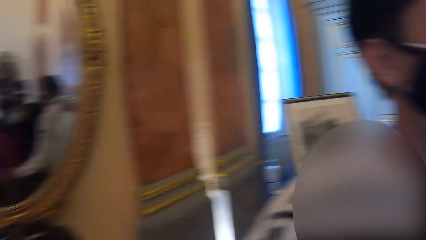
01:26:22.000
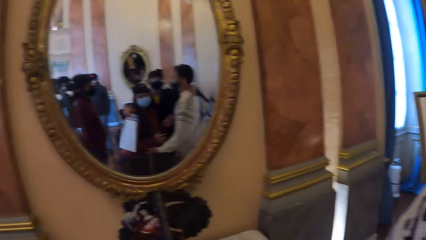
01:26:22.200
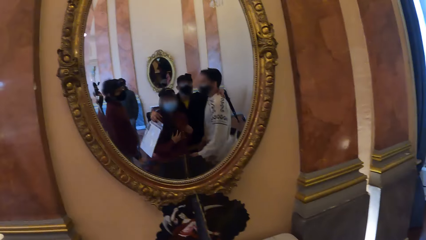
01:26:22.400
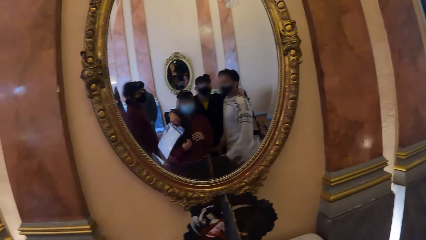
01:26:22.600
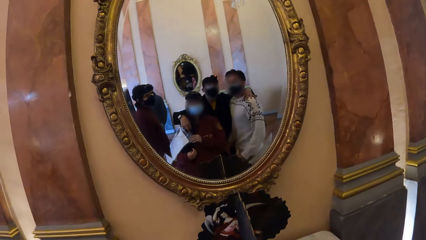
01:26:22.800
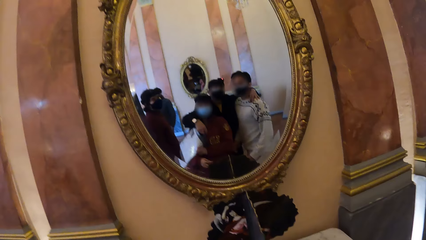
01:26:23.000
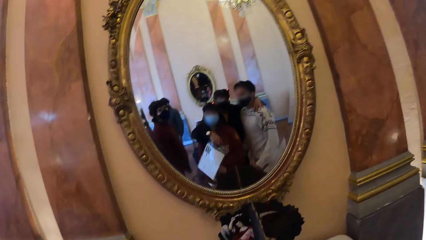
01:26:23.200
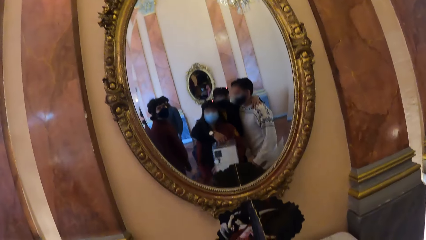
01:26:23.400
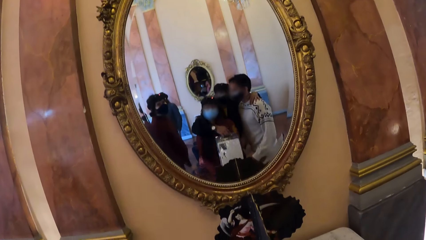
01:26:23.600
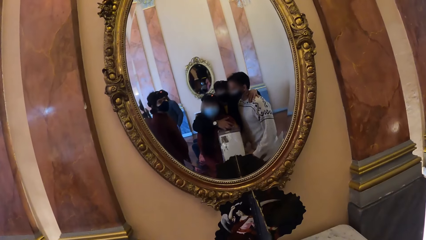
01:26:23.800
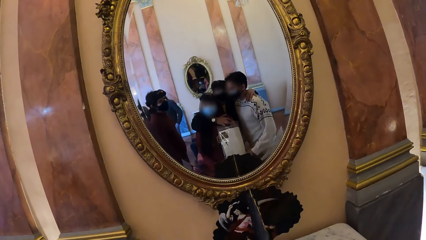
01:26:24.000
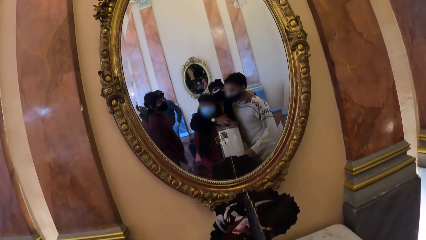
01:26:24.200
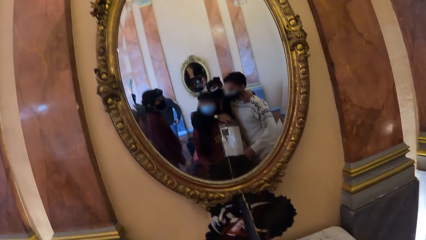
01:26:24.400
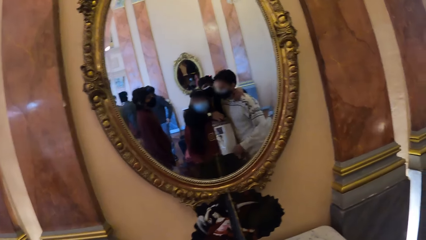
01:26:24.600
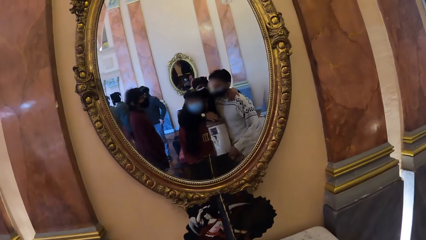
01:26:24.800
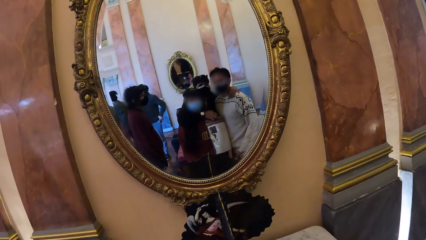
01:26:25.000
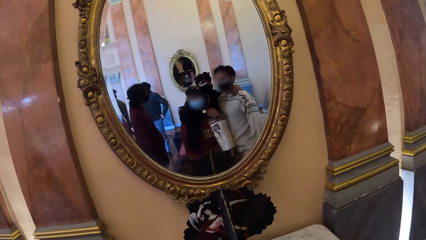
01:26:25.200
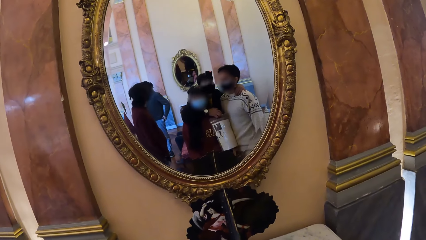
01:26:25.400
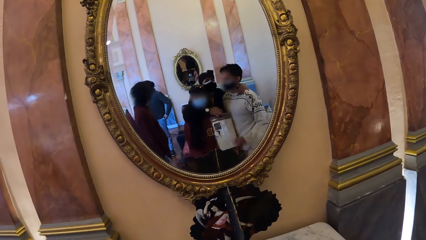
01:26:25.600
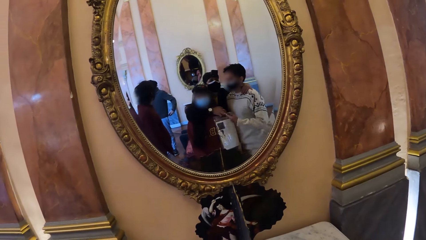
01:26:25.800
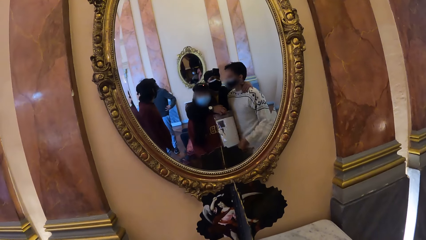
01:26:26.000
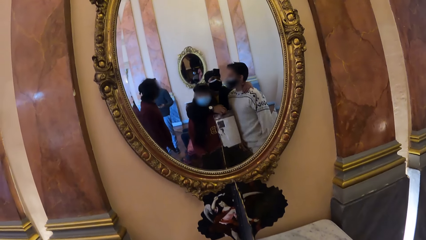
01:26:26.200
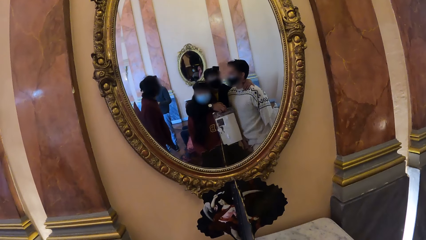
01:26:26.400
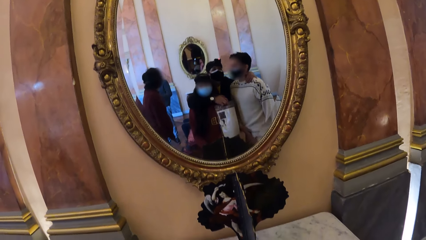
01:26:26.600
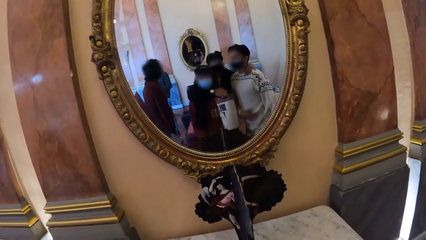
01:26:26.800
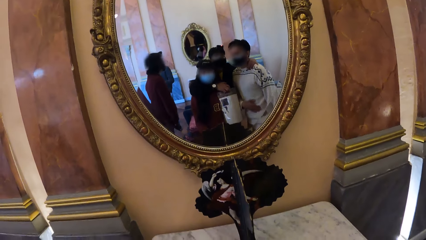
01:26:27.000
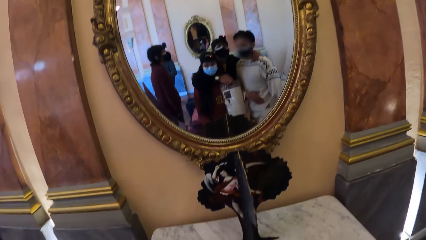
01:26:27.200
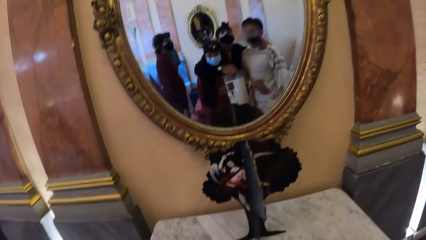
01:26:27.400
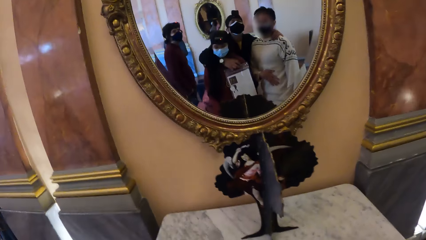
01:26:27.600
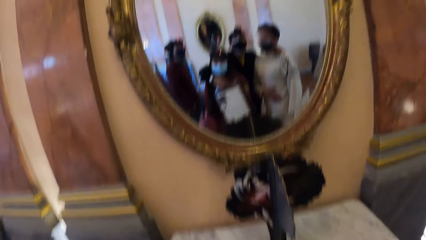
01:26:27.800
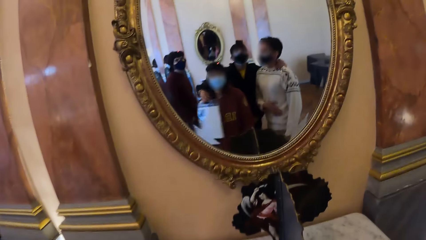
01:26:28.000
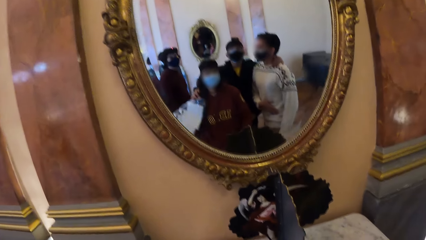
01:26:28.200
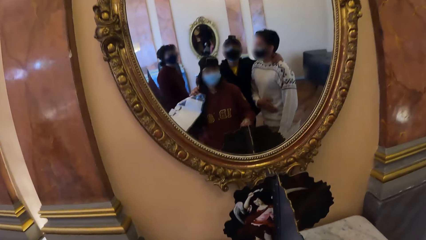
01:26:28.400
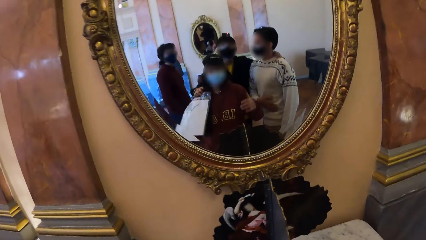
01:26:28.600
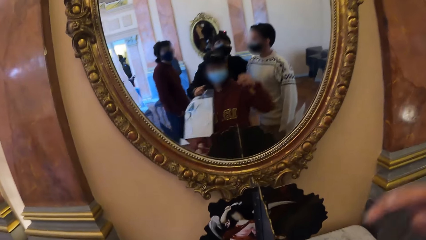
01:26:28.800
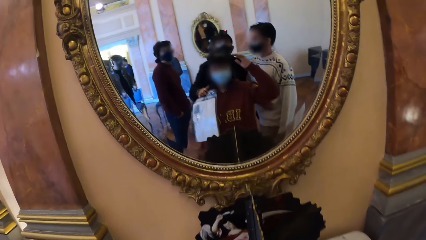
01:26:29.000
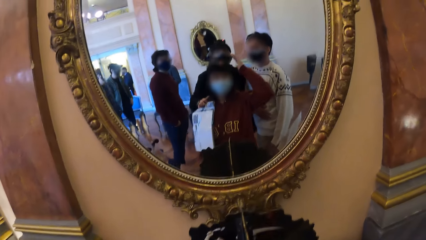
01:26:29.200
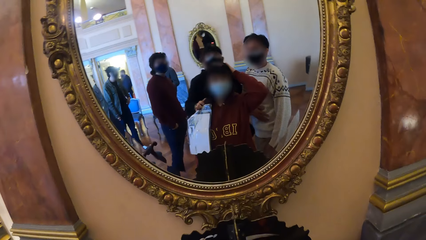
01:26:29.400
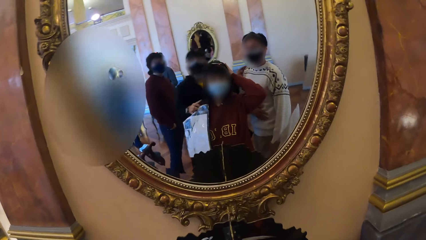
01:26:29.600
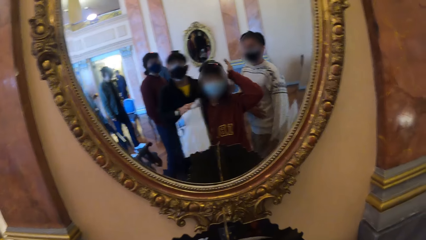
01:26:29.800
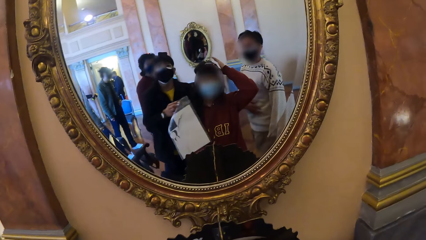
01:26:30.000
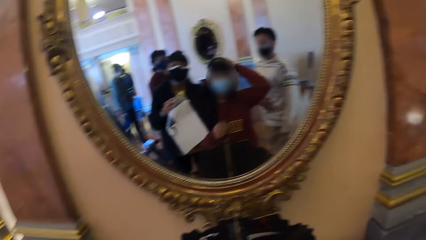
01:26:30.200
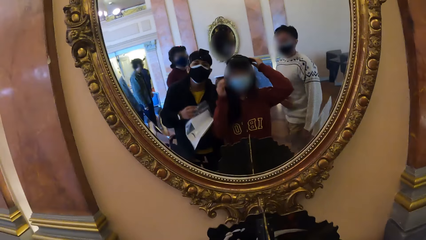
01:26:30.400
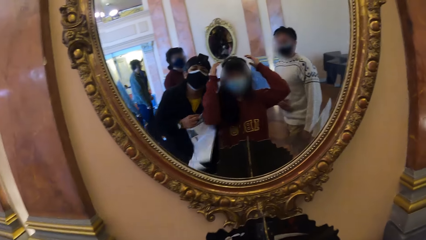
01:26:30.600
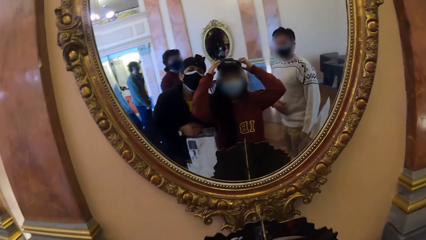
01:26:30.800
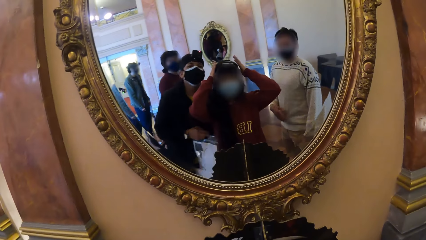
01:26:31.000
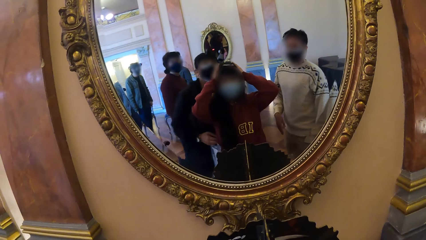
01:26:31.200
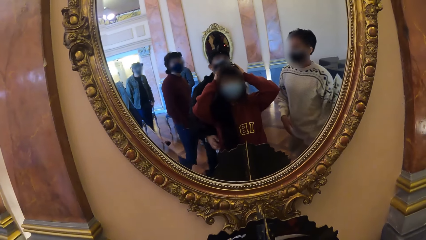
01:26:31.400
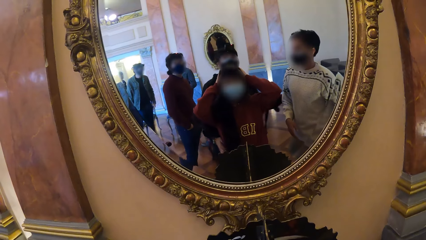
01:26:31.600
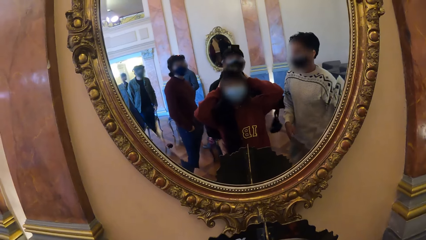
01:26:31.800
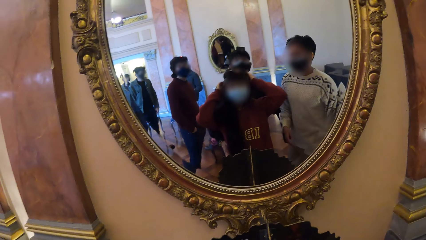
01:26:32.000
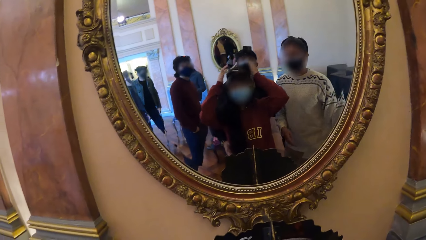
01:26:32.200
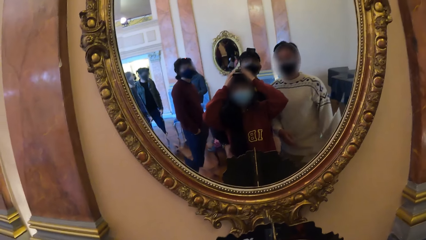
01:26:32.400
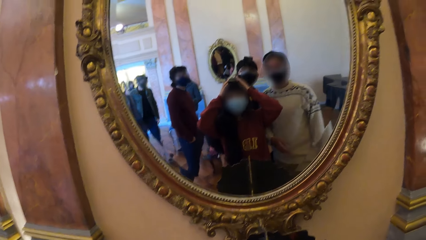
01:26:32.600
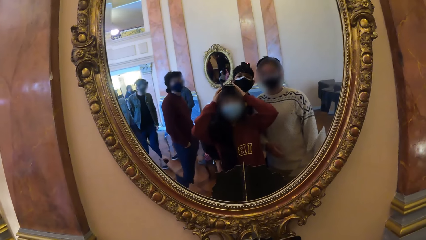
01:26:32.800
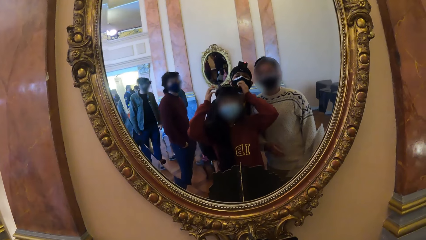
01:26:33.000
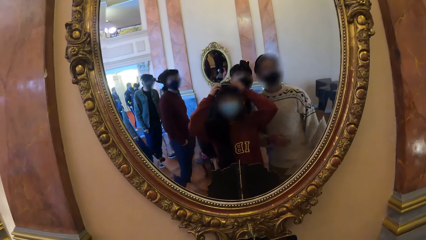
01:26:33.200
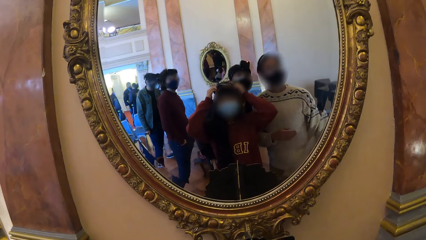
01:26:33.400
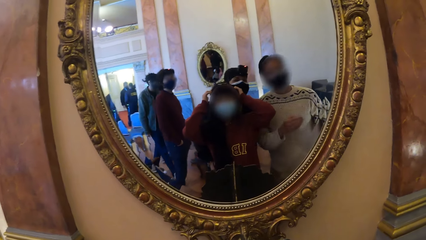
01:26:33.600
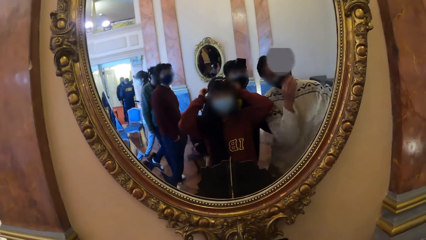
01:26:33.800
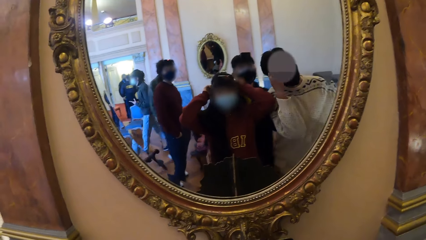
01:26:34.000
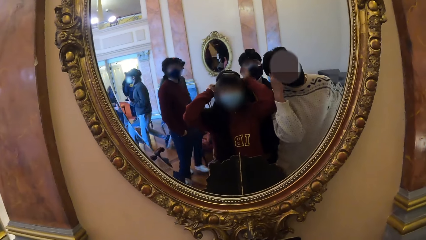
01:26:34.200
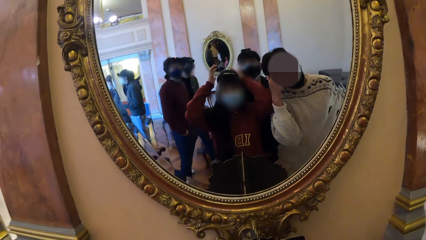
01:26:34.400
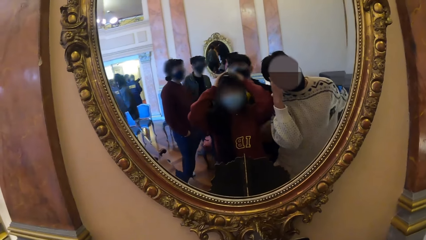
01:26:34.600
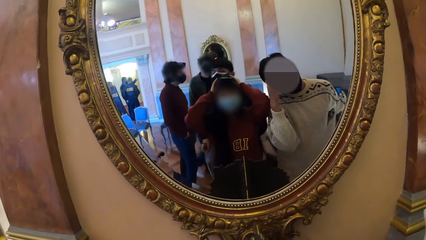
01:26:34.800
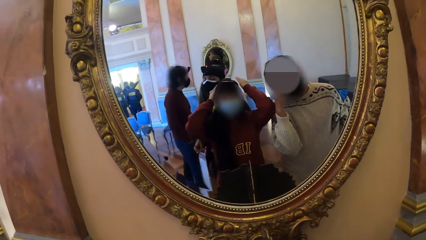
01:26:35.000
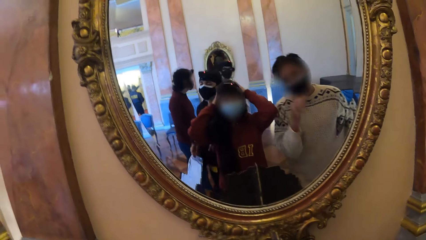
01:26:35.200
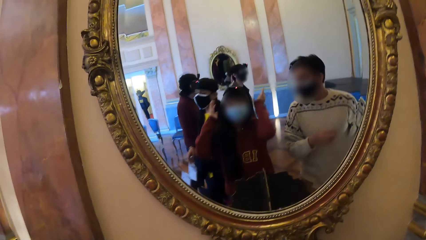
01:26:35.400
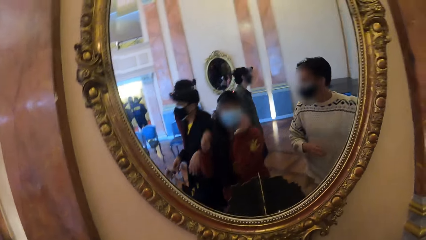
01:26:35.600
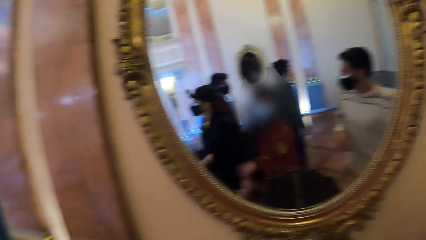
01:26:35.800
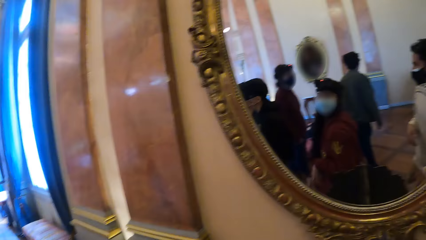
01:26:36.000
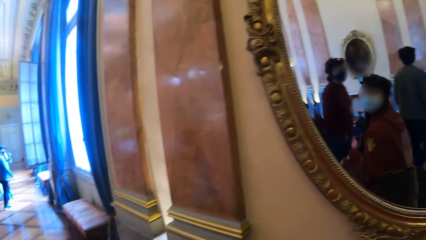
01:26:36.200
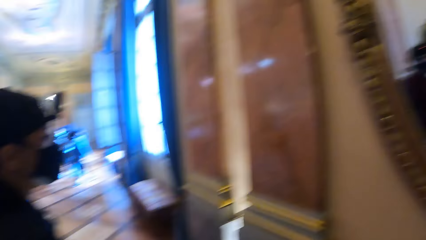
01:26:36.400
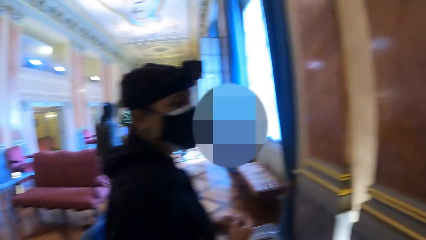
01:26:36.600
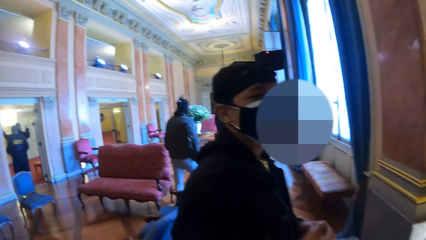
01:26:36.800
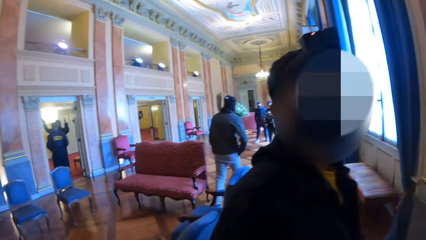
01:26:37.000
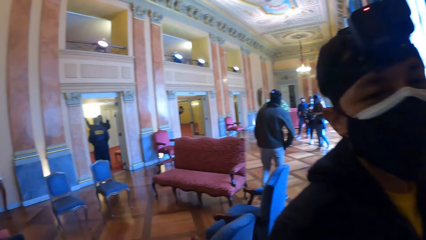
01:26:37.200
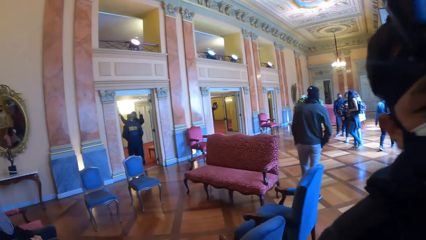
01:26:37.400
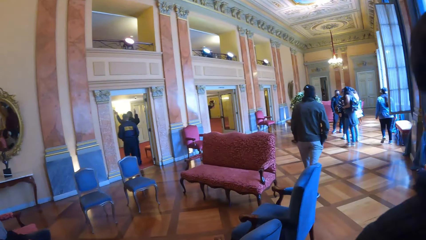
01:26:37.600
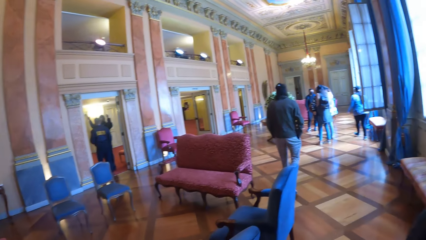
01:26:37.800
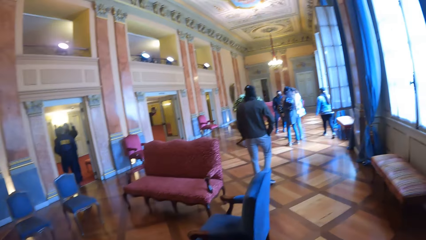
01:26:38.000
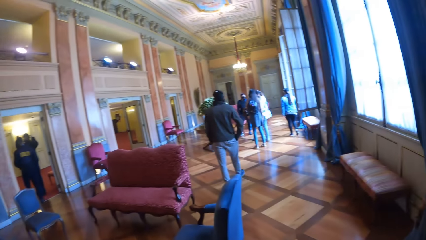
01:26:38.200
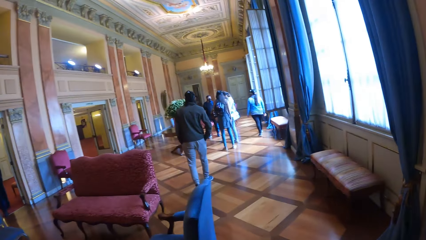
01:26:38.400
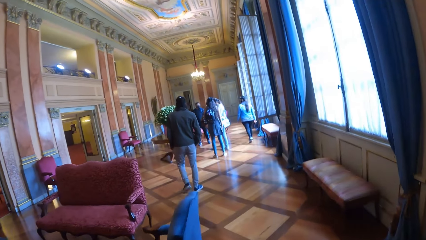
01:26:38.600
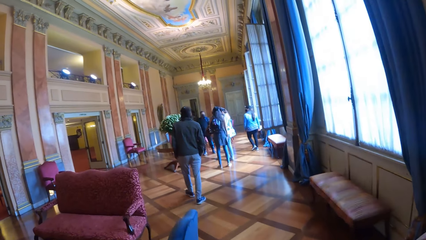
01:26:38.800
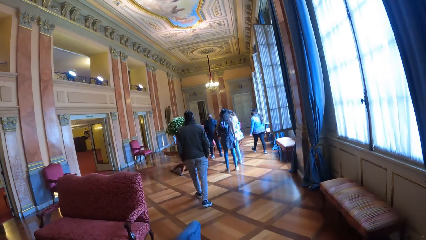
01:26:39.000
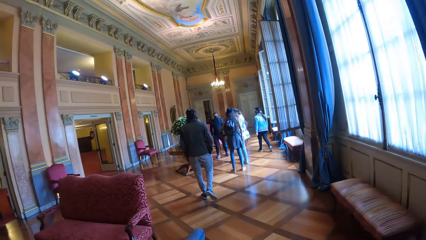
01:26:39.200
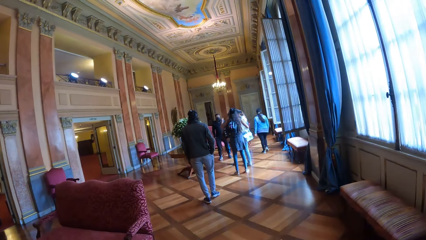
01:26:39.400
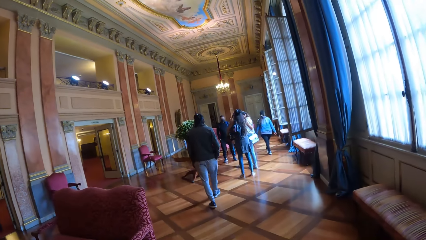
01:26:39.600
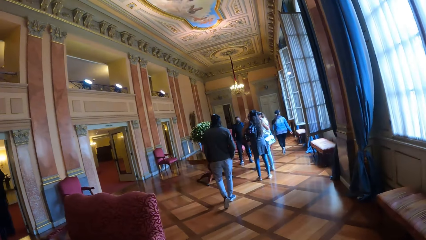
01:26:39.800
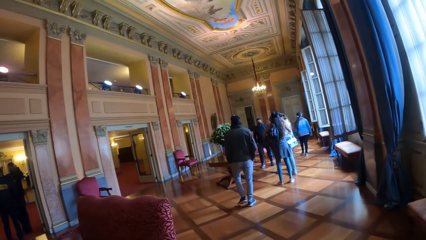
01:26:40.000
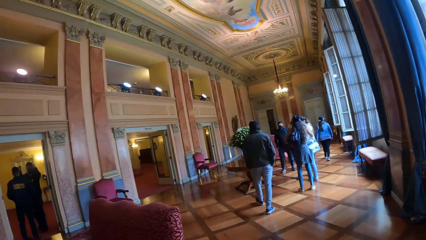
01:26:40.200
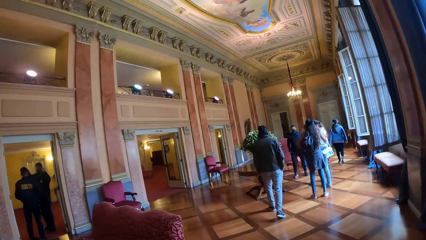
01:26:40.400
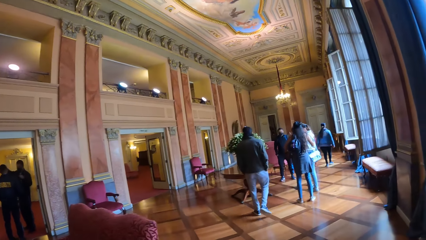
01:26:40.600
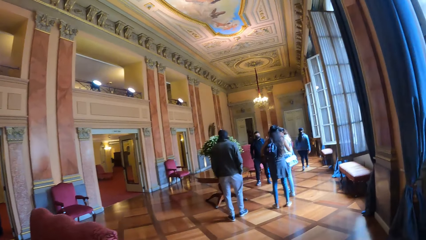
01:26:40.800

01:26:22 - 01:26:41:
A man places the arm on the camera wearer's shoulder. The camera wearer places her right hand on another man's shoulder. She places her left hand on a third man's shoulder. She touches the head. The second man adjusts a camera on his head with his left hand. The third man scratches his face with his right hand. The camera wearer walks around.
